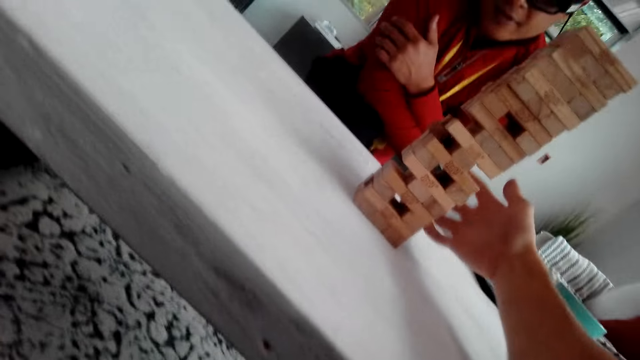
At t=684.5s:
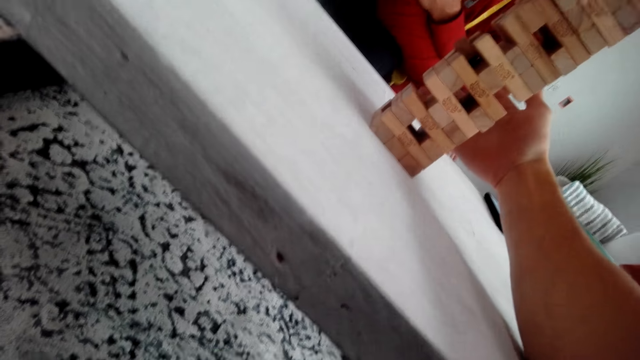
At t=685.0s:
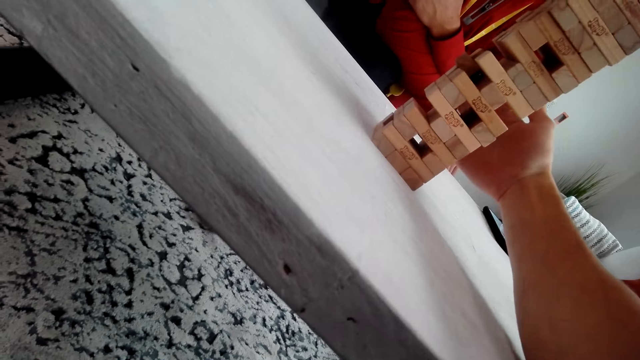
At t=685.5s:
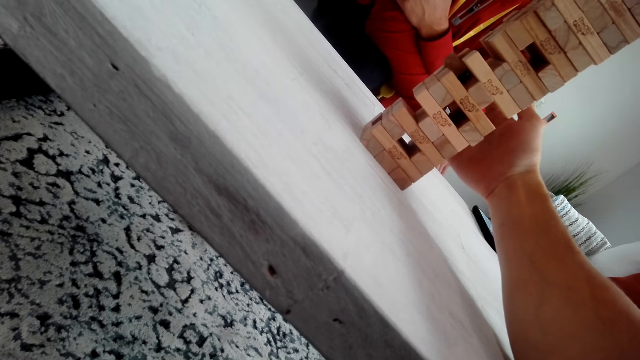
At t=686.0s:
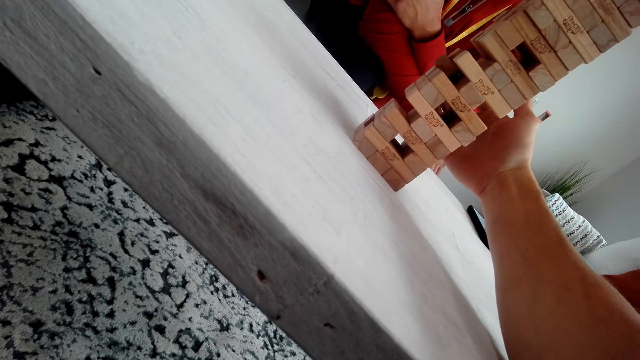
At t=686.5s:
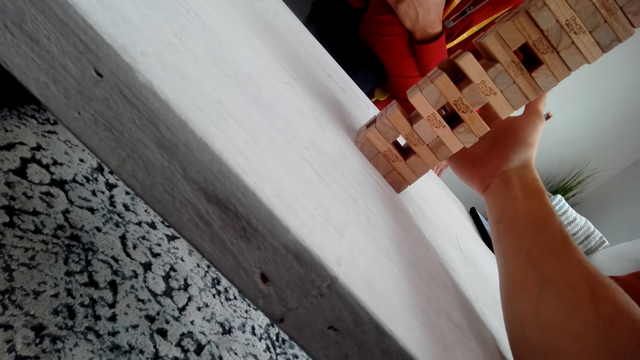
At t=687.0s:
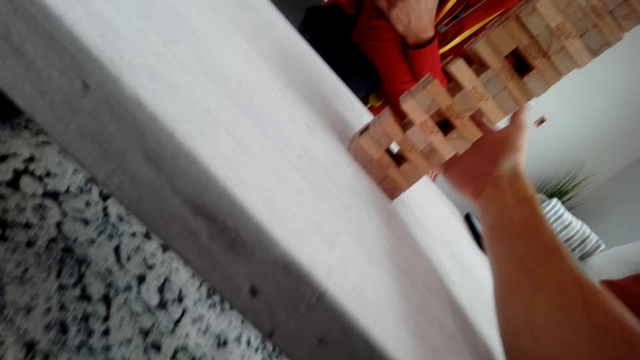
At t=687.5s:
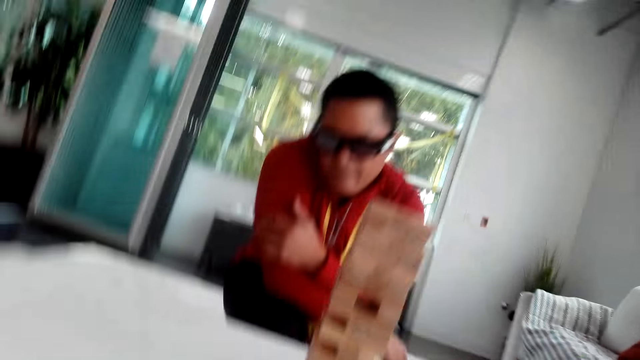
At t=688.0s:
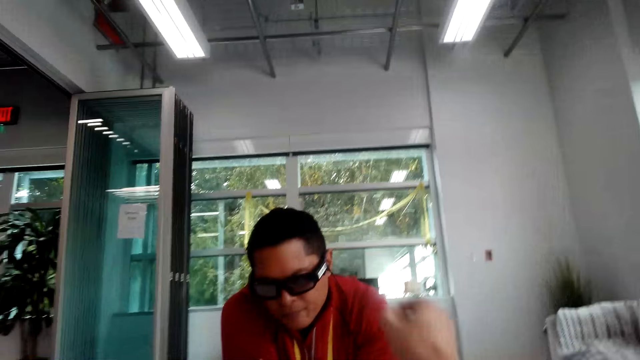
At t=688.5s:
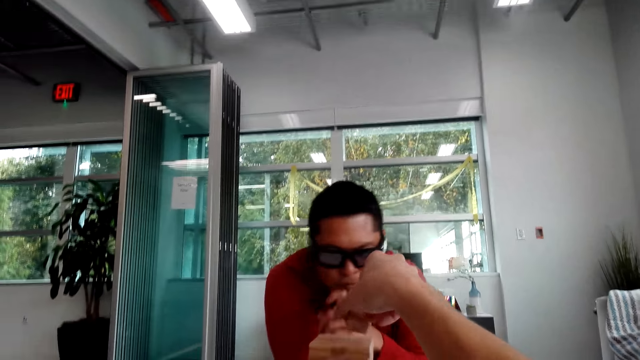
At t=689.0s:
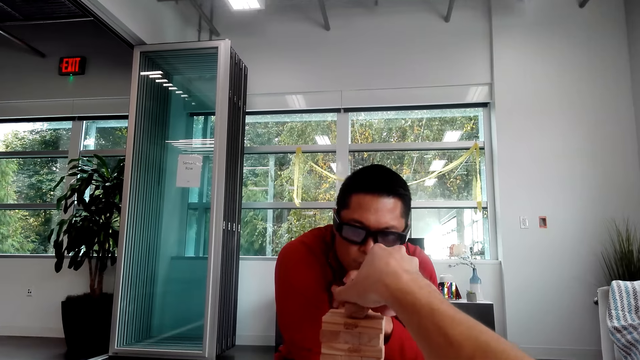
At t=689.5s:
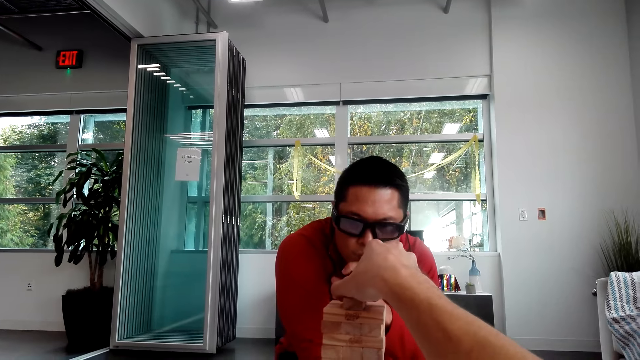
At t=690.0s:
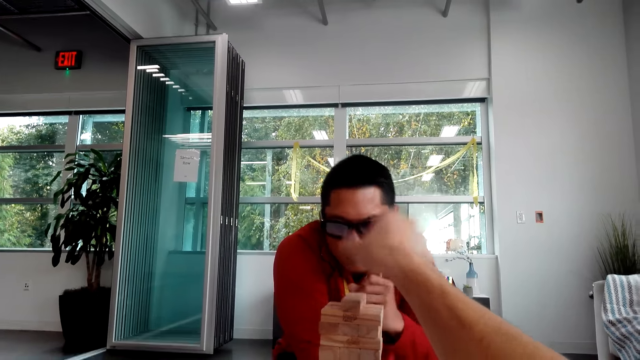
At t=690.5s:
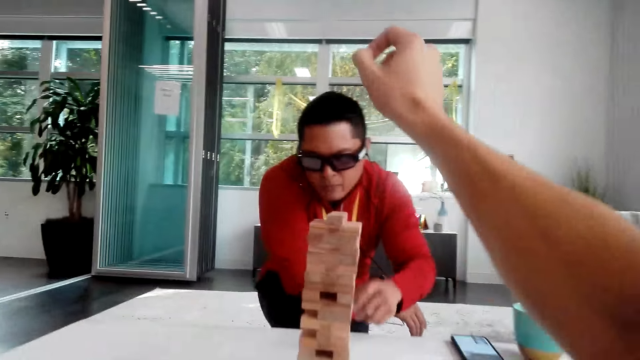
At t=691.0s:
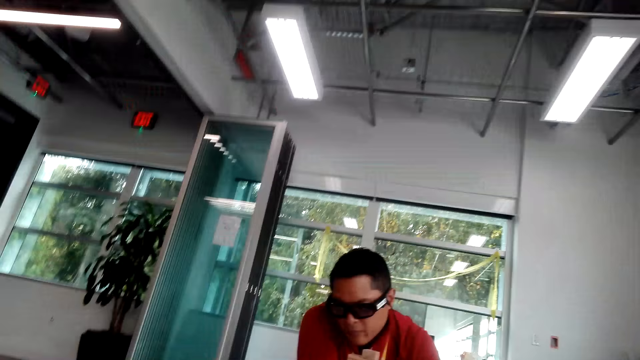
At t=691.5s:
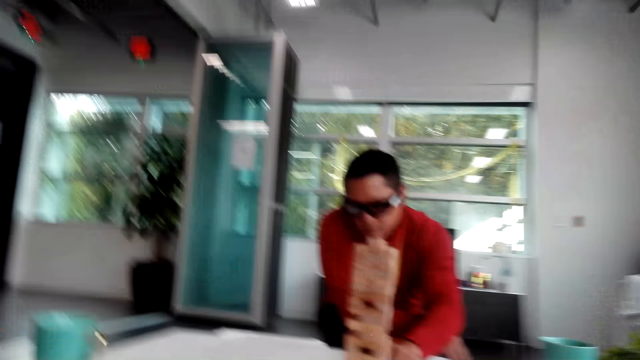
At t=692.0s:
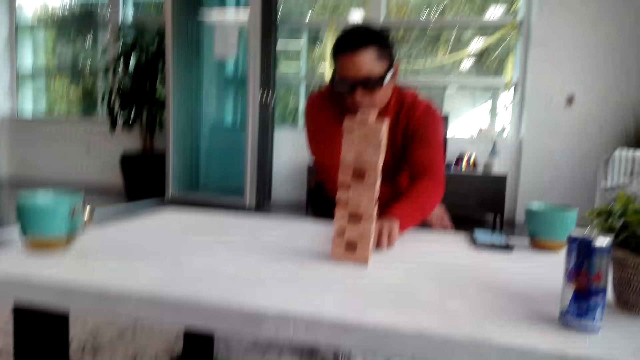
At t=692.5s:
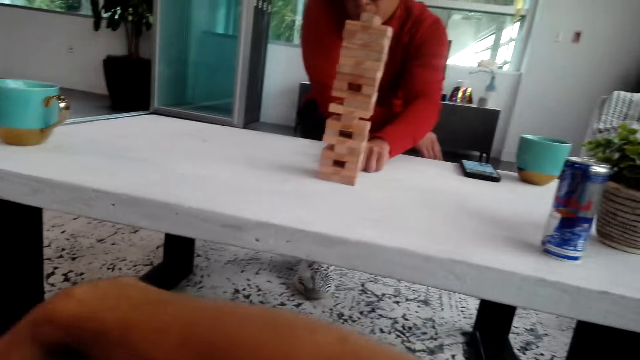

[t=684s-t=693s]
The camera wearer takes the jenga. They pull the wooden block. They put the wooden block on top of the tower.

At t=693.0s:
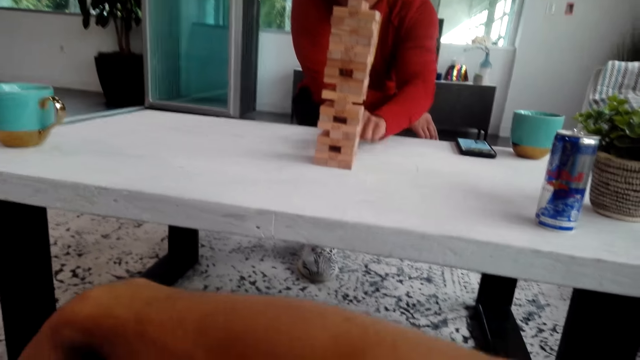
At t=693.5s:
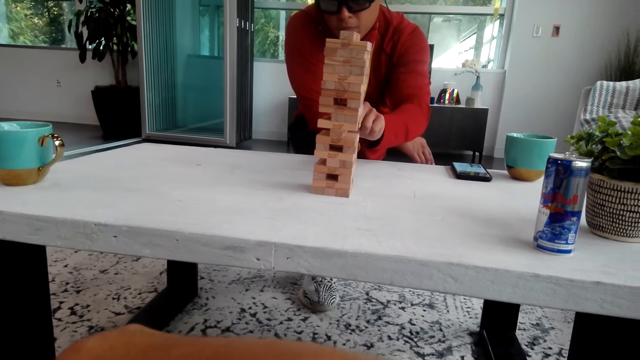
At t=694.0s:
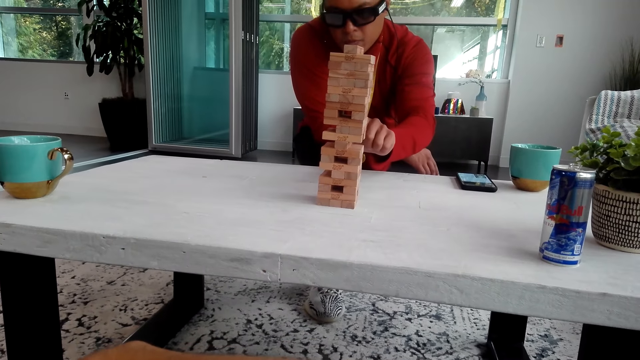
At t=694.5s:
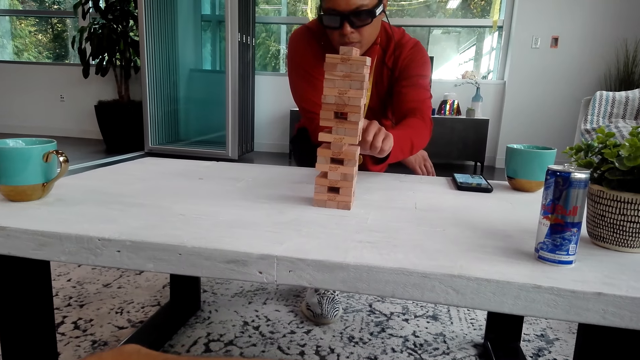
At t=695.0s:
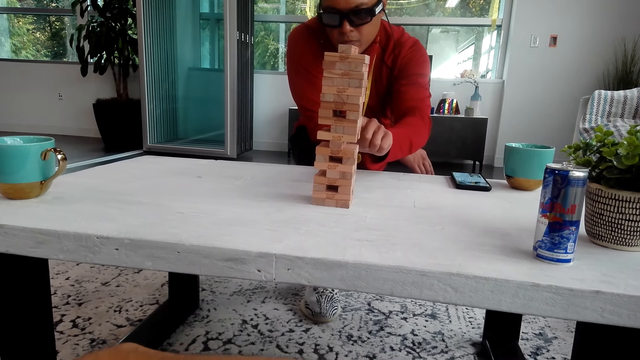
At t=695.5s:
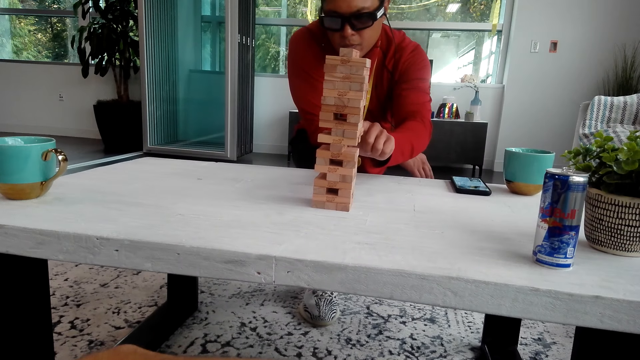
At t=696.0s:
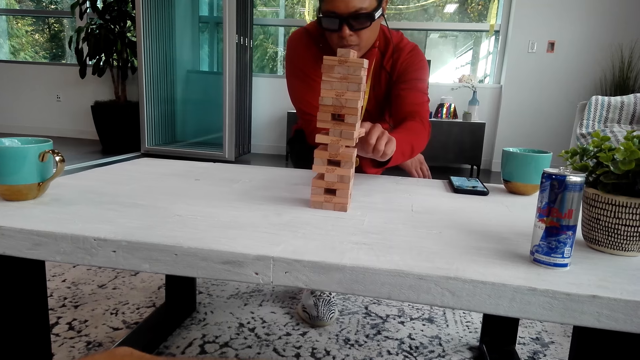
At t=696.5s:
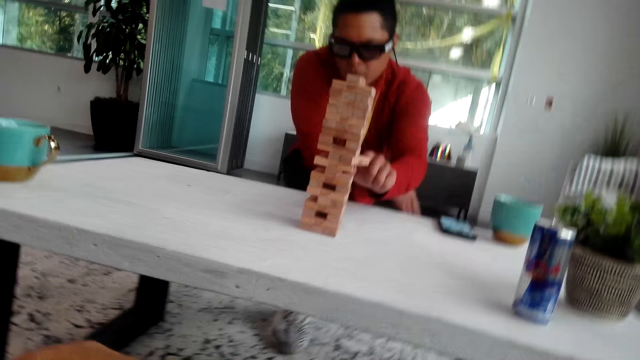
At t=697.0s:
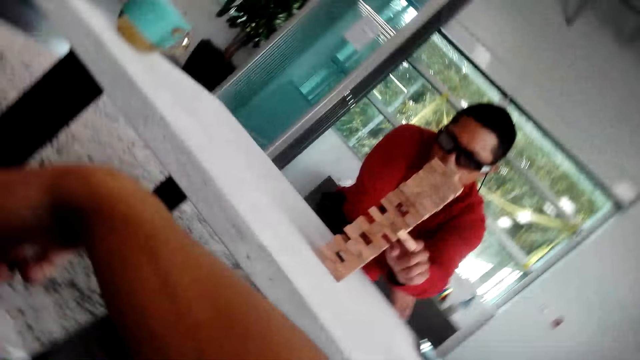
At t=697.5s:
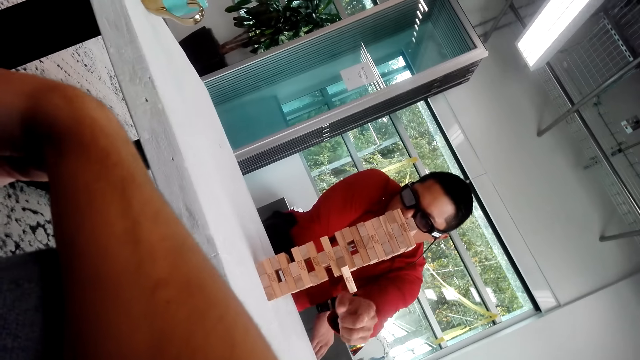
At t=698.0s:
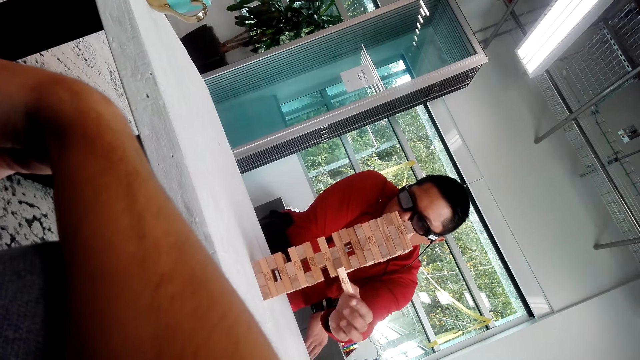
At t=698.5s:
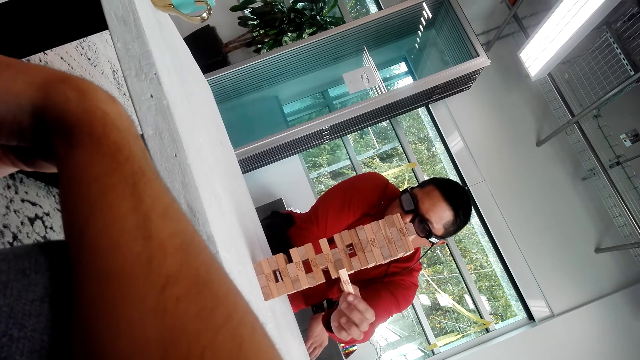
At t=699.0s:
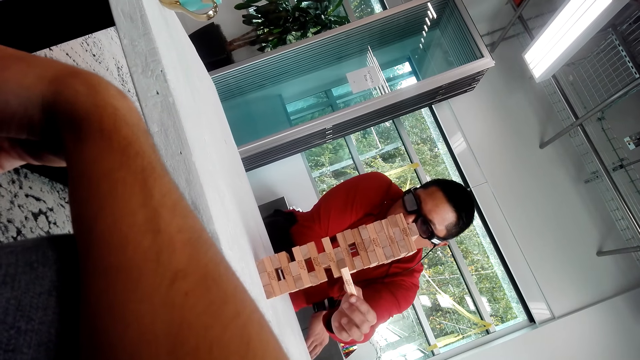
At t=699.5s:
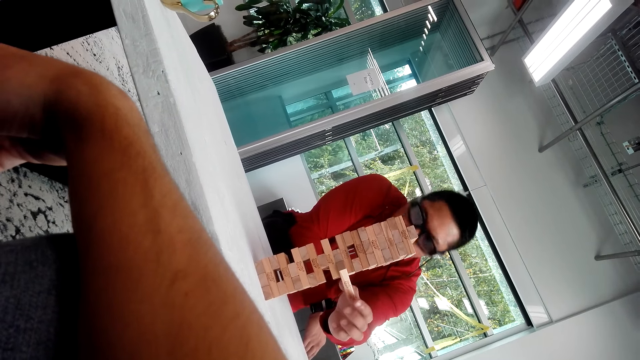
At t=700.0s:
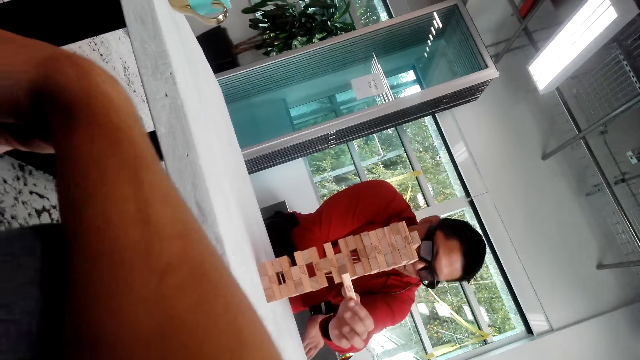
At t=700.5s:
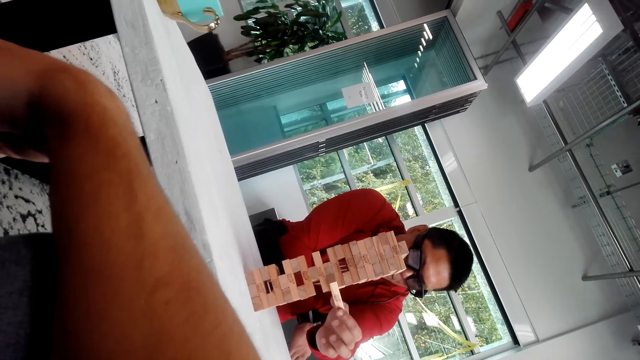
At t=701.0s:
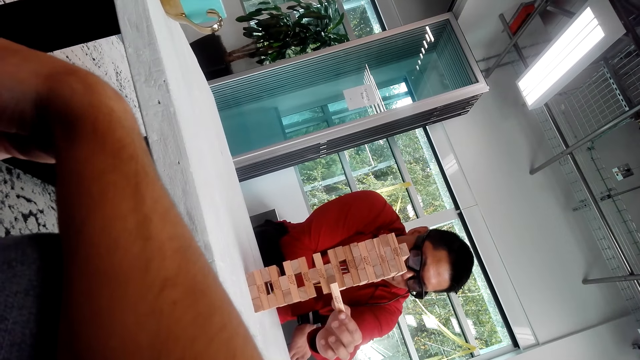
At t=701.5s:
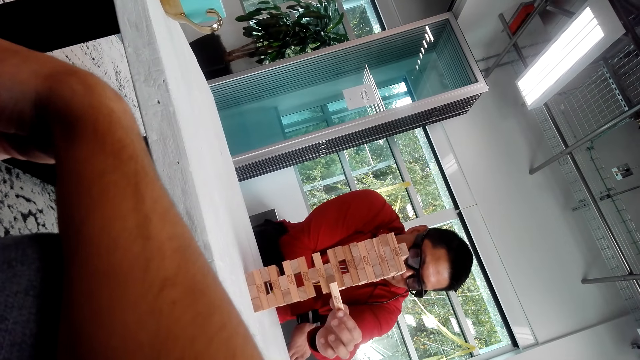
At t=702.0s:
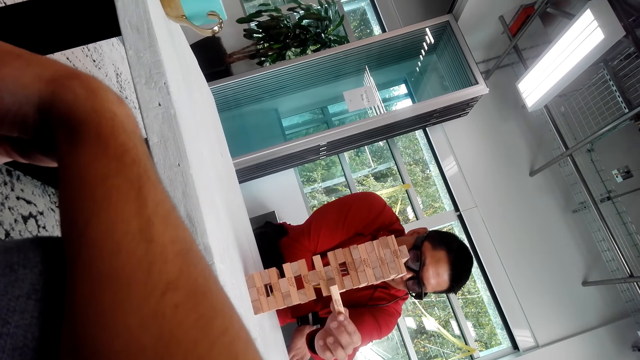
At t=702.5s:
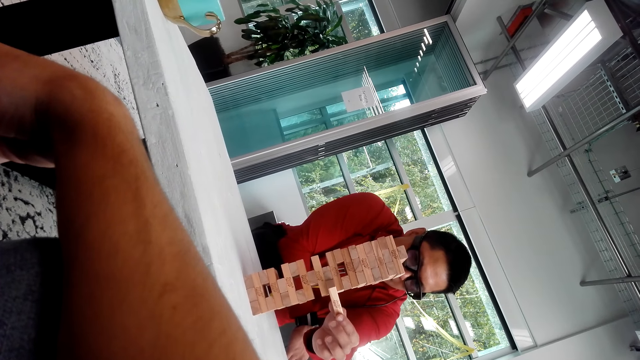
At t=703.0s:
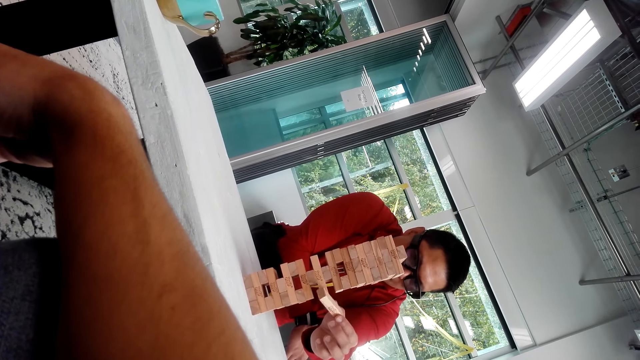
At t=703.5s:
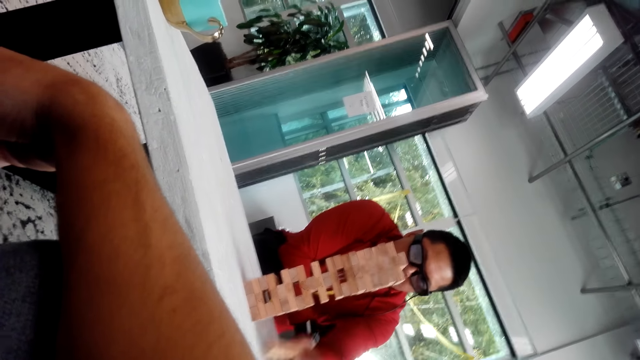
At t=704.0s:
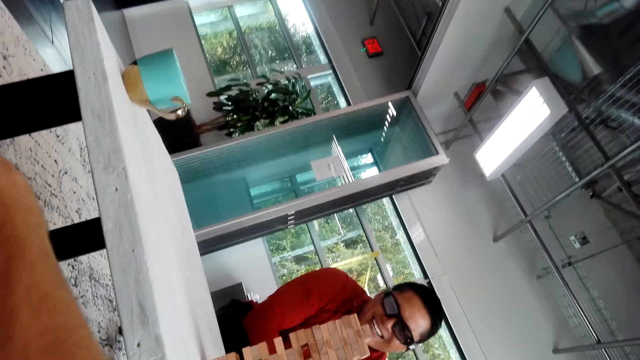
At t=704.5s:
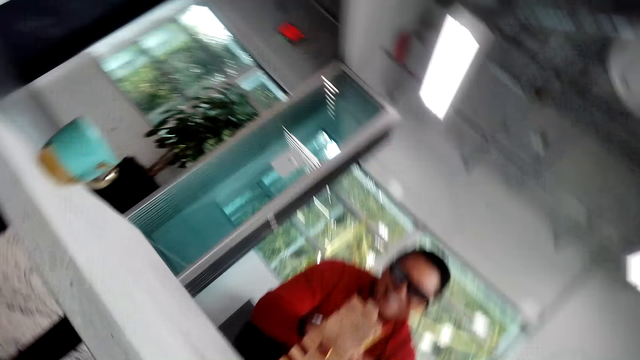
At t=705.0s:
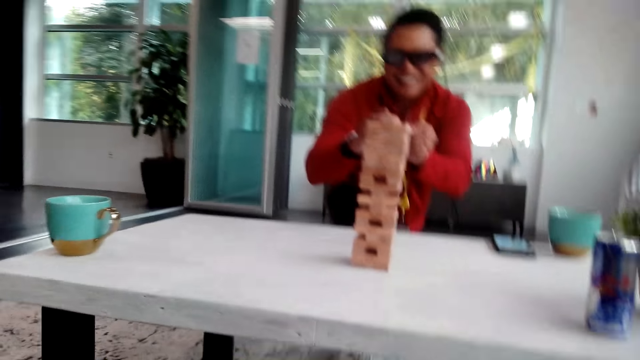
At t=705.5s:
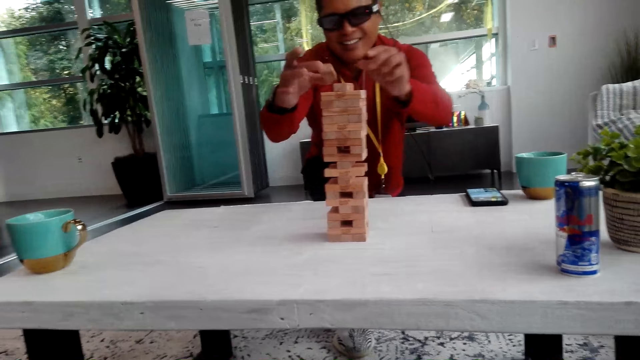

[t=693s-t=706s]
A man pushes the wooden block. The man pulls the jenga. The man removes the jenga. The man pulls the wooden block.
